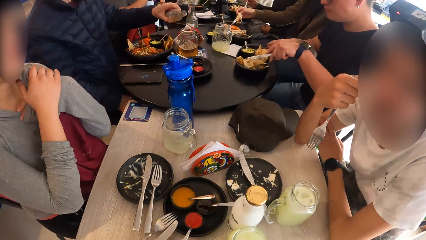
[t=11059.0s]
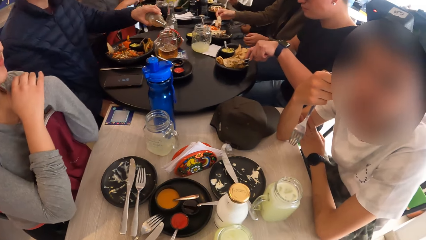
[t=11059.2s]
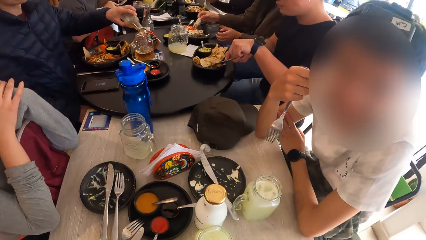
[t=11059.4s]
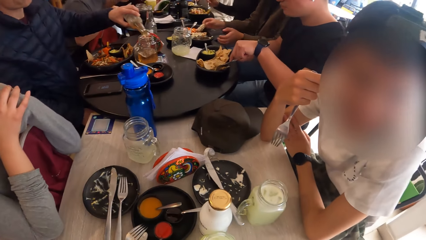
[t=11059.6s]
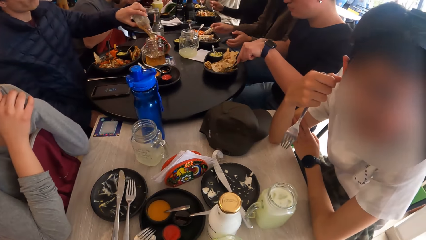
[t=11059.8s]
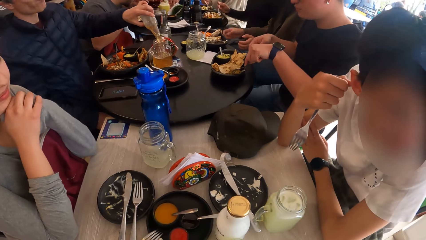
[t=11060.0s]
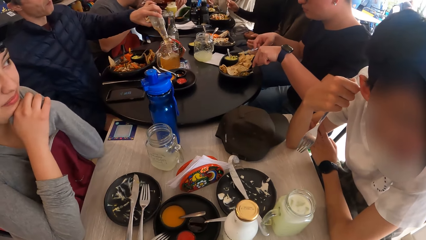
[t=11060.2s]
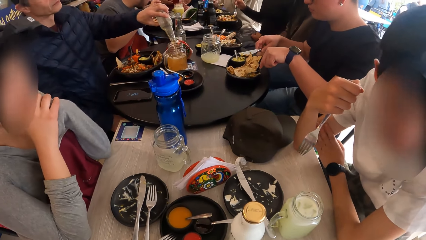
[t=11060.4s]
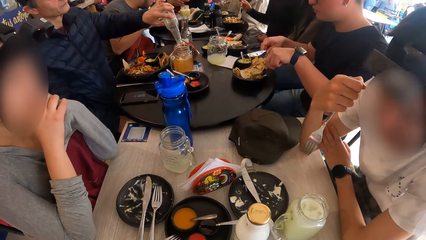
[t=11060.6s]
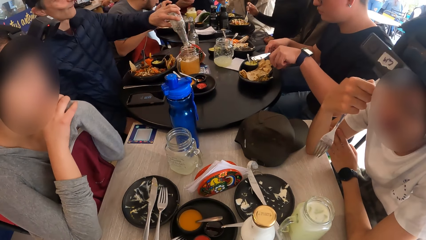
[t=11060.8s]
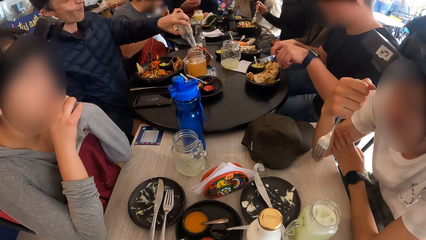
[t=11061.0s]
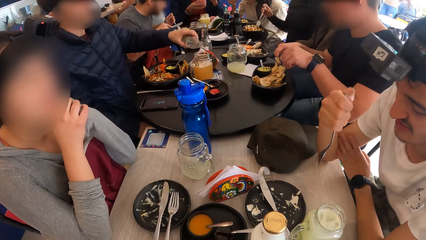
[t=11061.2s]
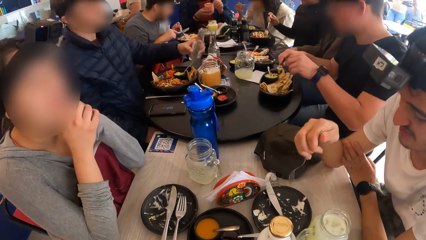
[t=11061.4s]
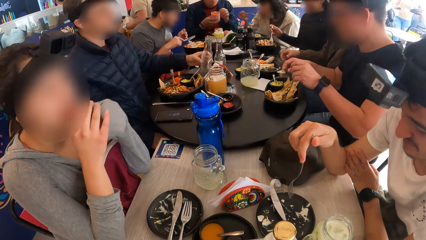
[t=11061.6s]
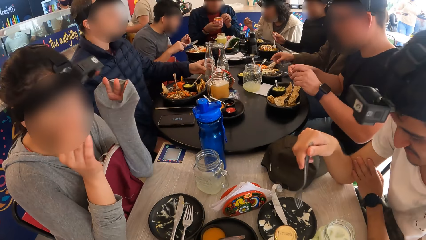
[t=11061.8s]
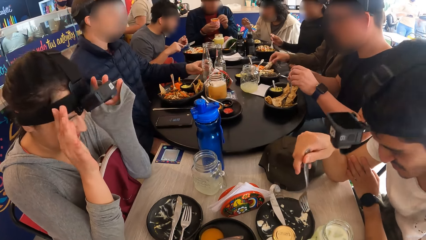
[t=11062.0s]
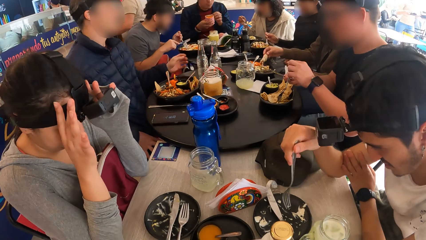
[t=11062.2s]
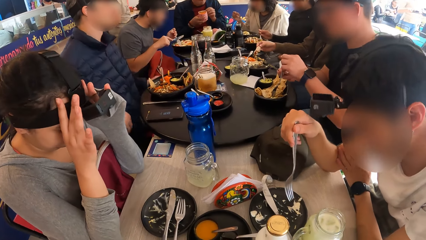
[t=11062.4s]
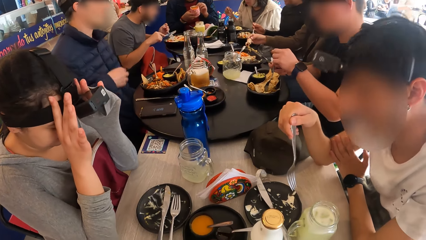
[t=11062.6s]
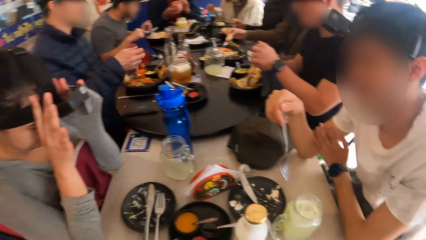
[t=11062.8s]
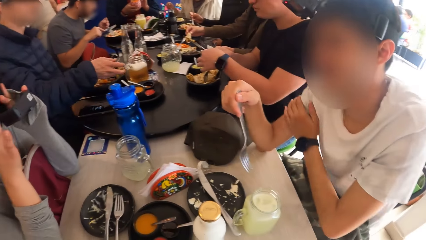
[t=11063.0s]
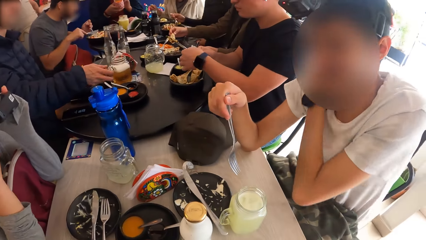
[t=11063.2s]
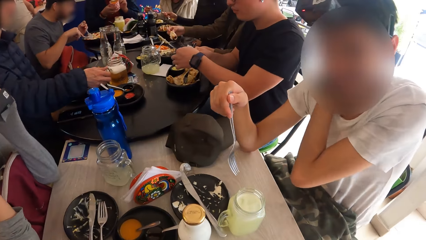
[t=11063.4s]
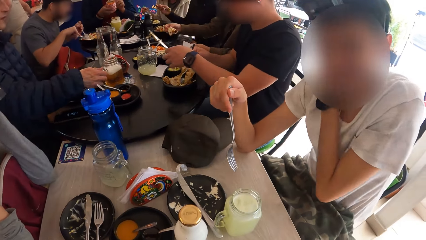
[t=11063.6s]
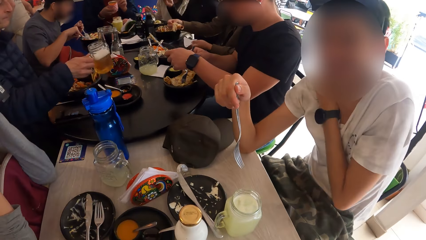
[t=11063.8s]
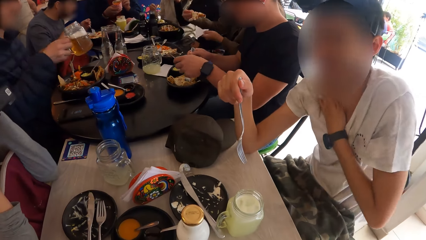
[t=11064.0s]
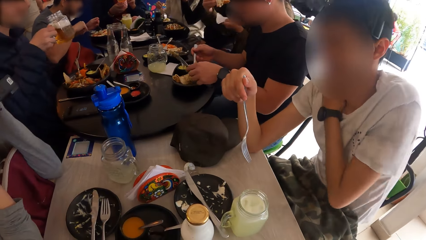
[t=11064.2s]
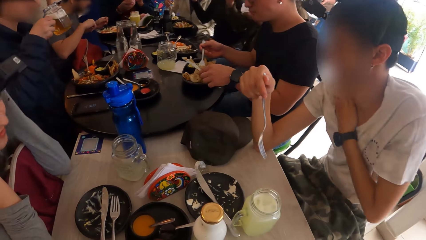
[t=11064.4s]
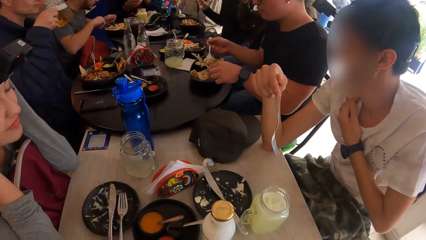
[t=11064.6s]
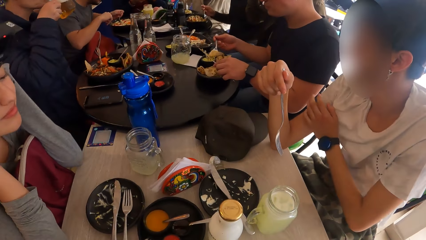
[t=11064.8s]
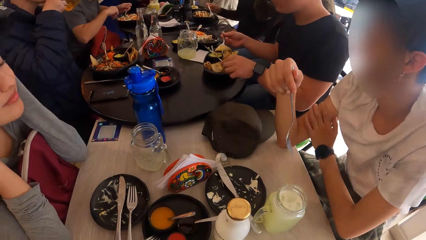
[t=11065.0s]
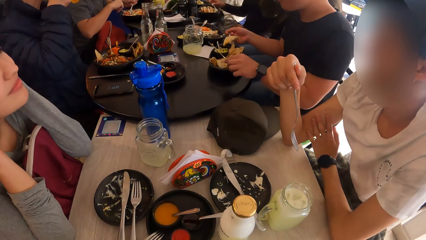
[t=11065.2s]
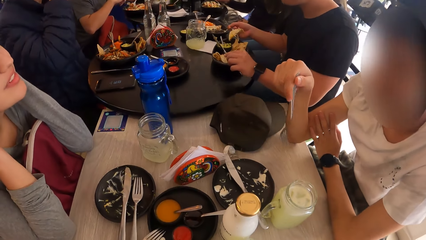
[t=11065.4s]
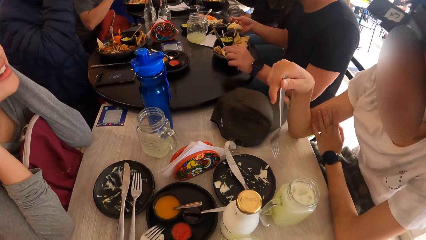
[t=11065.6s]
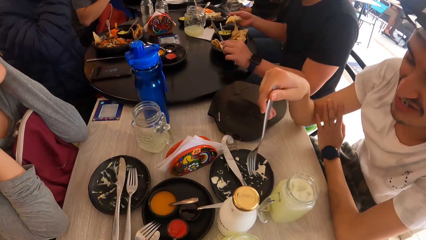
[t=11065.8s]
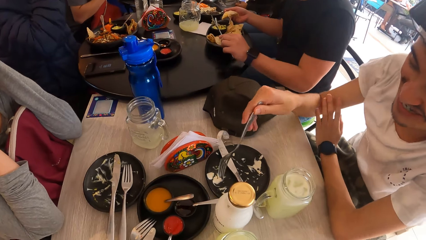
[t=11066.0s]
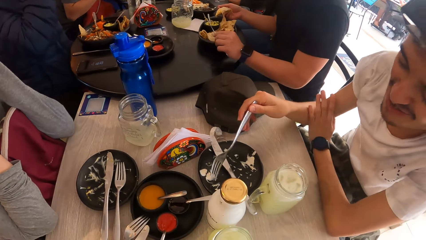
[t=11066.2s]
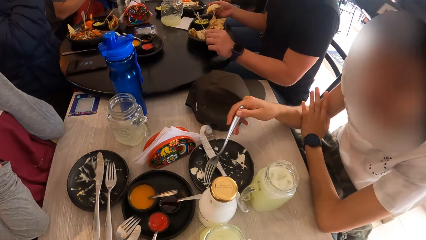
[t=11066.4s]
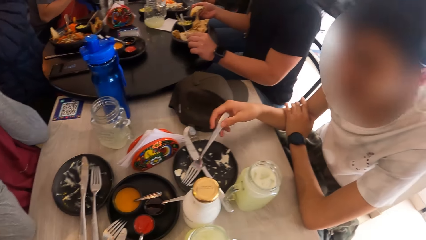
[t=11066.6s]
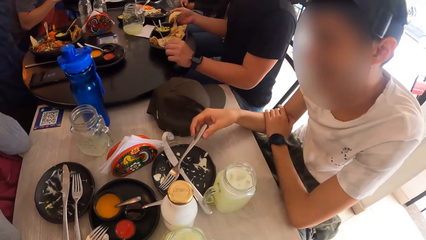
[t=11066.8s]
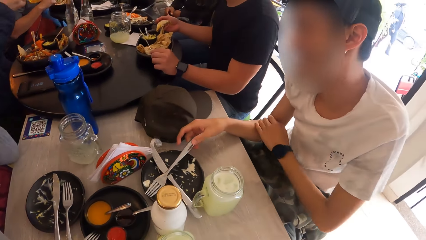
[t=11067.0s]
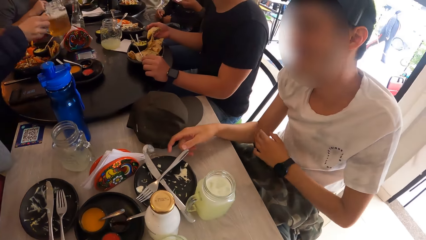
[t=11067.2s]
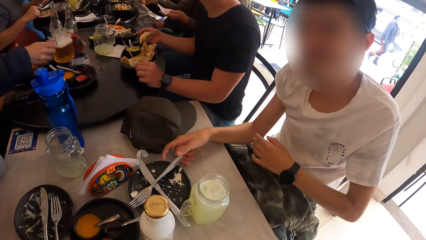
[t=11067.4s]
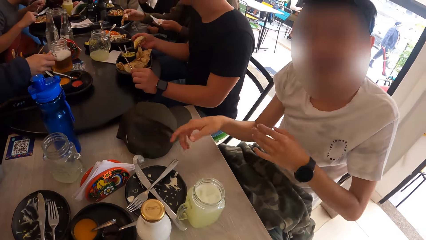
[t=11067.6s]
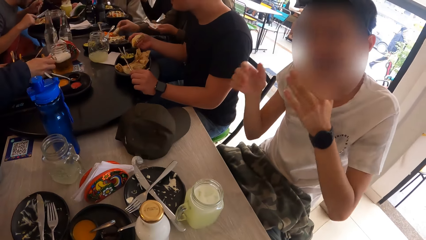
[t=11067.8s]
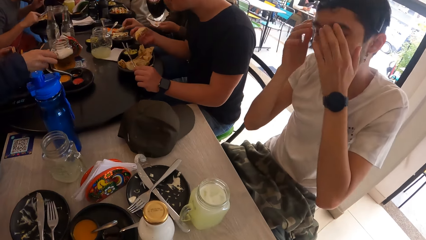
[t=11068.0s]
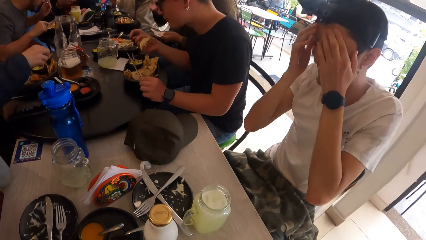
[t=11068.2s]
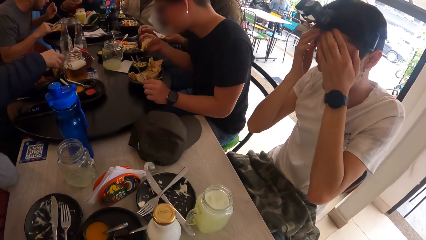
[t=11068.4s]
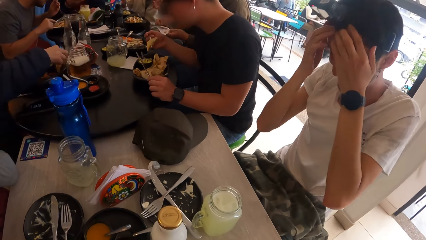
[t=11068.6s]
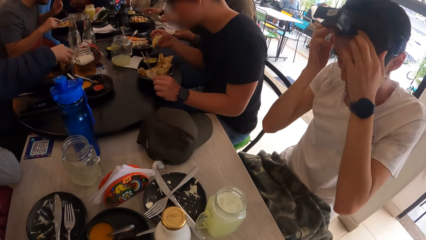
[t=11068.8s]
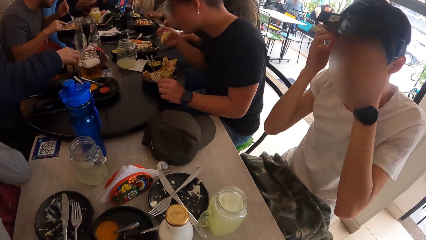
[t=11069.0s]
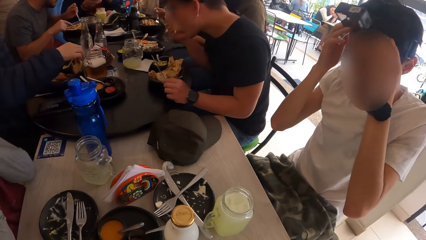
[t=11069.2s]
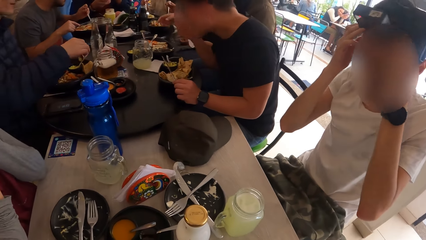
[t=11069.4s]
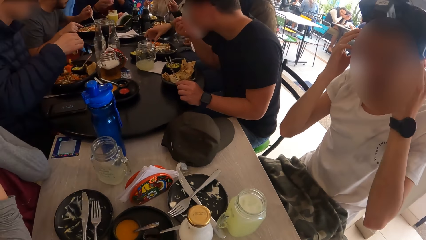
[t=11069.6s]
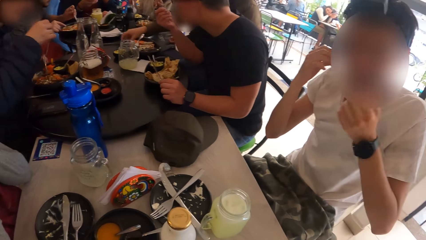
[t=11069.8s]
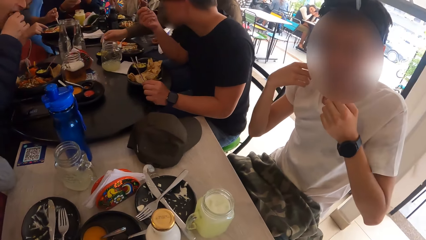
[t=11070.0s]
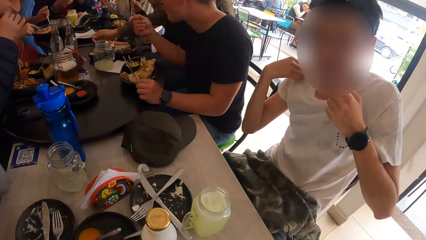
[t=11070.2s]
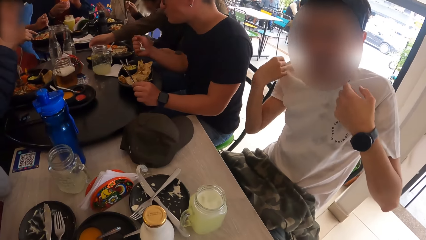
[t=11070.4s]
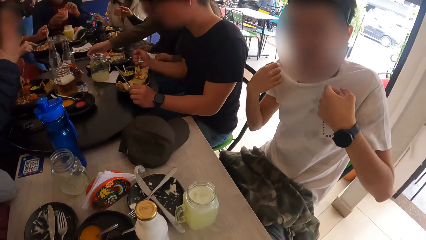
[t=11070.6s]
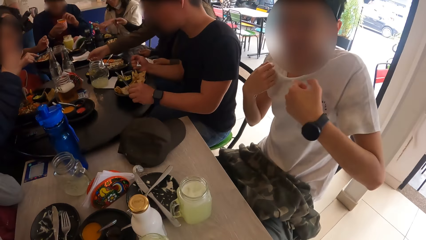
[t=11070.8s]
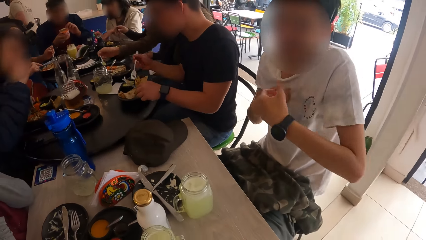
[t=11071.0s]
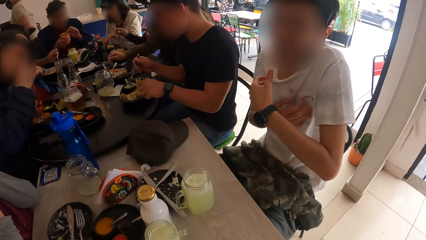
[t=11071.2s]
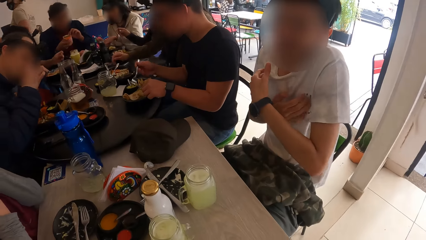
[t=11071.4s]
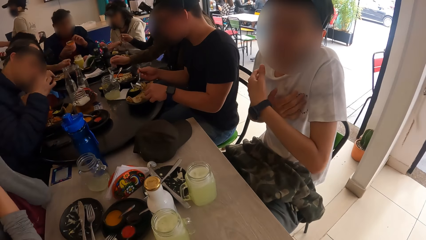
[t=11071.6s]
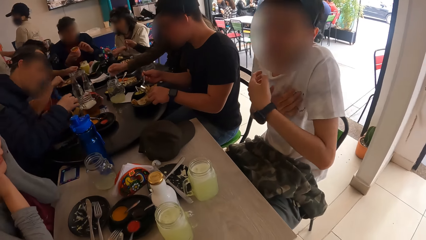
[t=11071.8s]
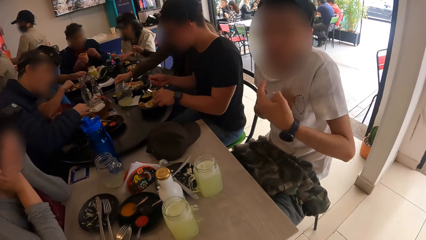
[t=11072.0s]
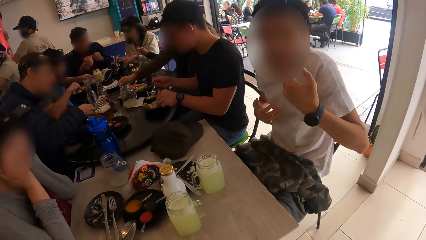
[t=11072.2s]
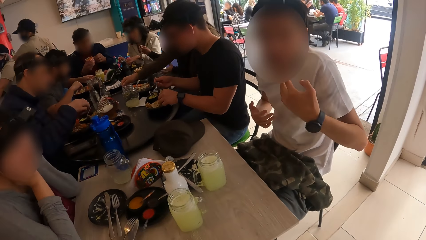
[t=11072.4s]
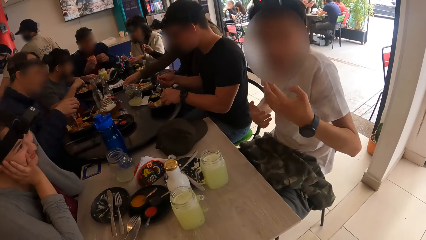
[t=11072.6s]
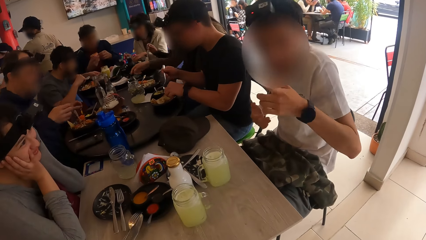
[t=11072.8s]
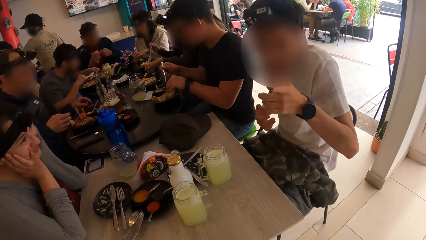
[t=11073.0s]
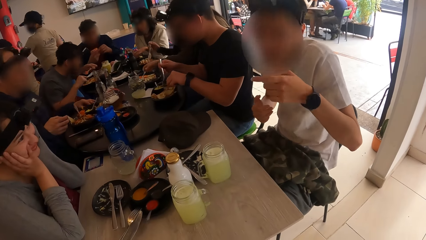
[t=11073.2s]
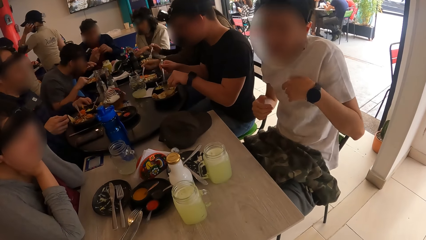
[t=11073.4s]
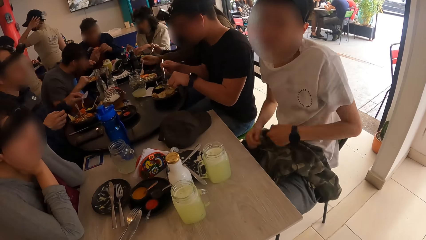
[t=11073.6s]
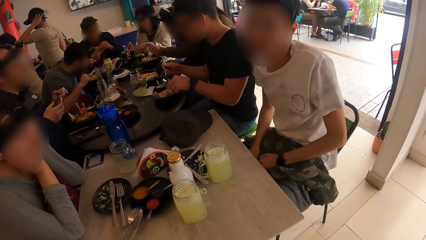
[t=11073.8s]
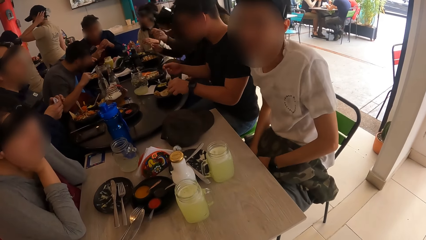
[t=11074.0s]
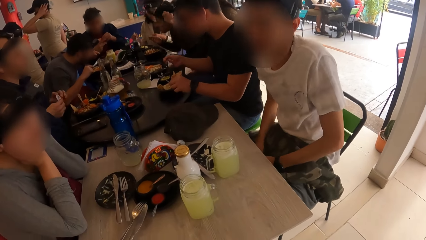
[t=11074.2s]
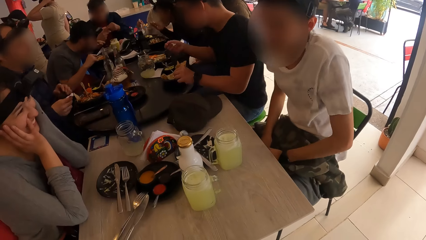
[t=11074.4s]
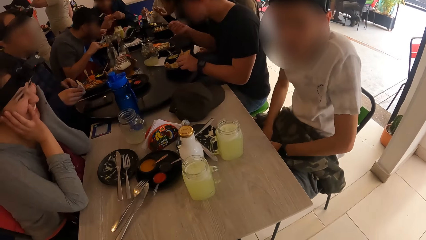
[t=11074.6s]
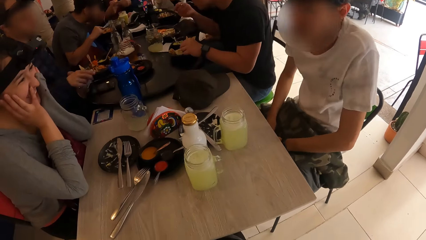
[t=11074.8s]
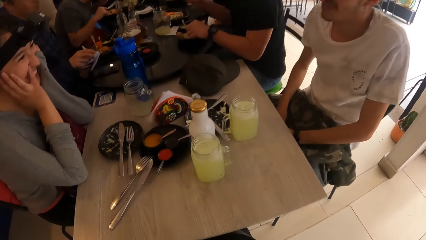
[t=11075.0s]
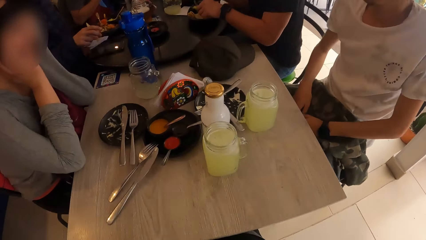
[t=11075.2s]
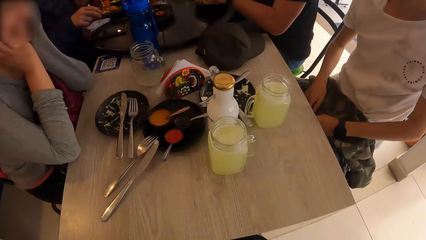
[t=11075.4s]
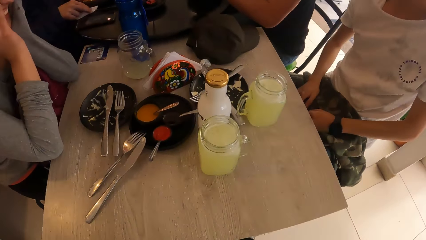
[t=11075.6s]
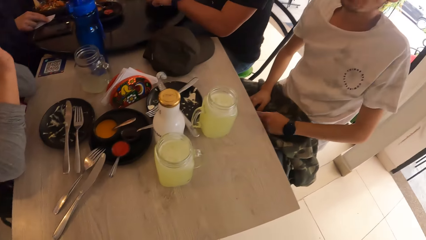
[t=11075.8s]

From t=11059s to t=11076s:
A person picks up a bottle of soda on the table. A man converses with the camera wearer. The first person pours soda in a glass. A woman adjusts a camera on her head with her hands. Another person scoops rice with a spoon. The man scratches the neck. The first person picks up a glass of juice on the table and drinks juice. The man drops the fork in his right hand on the plate. The first person puts the glass of juice on the table. The man touches his face with his hands. A third person eats roti. The man touches his shirt with his hands and straightens the t-shirt. The man converses with the camera wearer. A fourth person scoops meat stew with a spoon. A fifth person scoops meat stew with a spoon. The man converses with the camera wearer.
